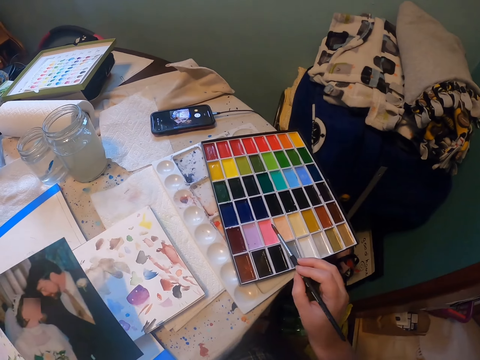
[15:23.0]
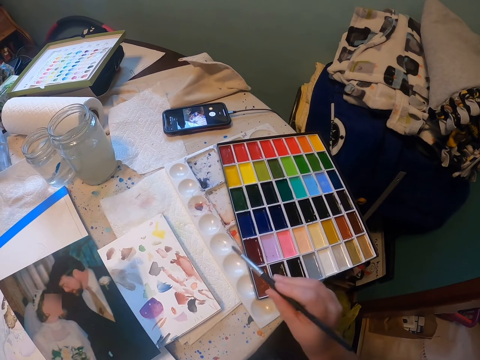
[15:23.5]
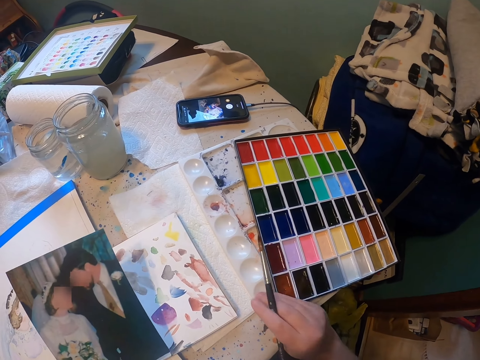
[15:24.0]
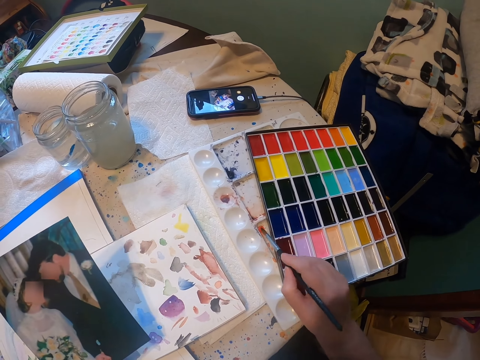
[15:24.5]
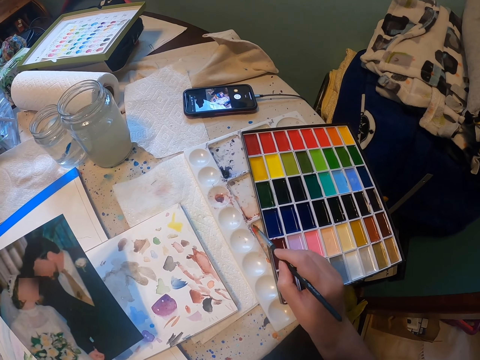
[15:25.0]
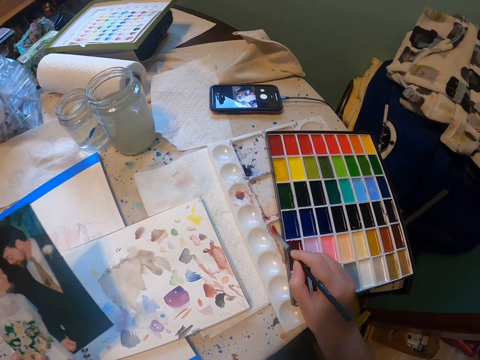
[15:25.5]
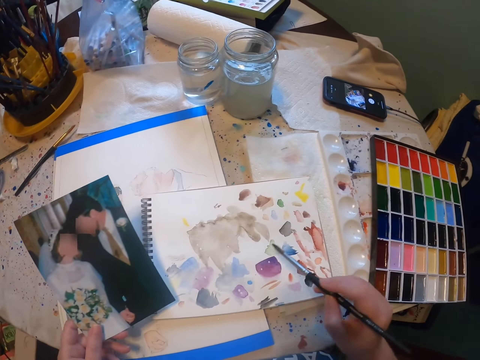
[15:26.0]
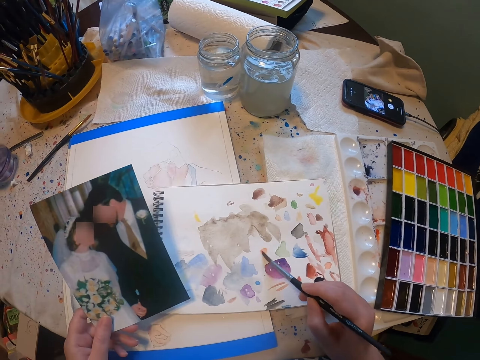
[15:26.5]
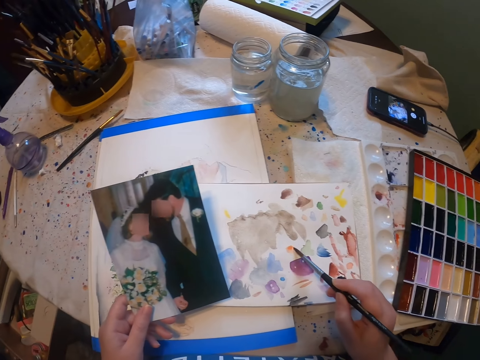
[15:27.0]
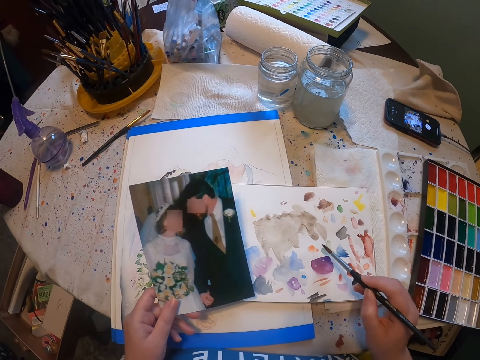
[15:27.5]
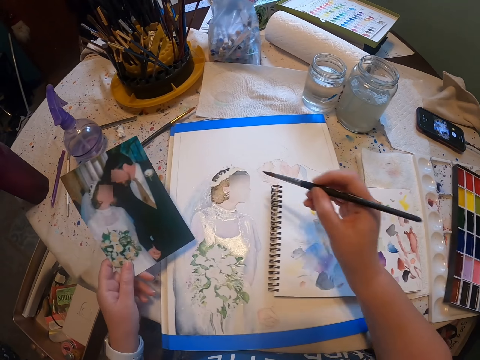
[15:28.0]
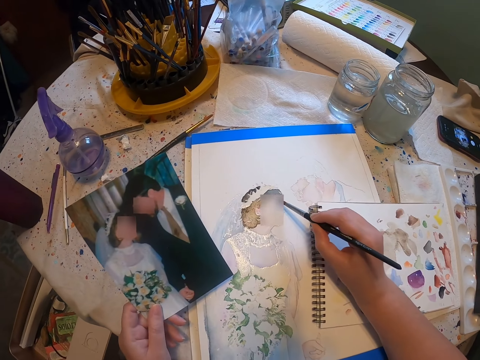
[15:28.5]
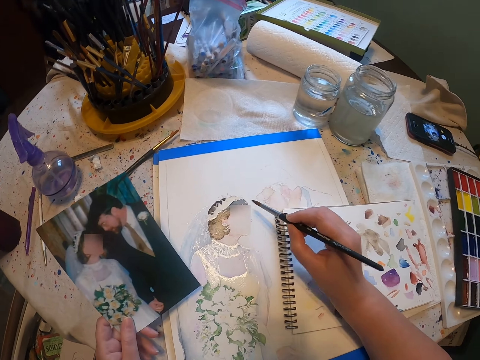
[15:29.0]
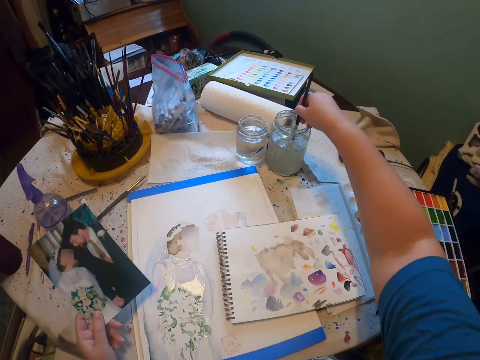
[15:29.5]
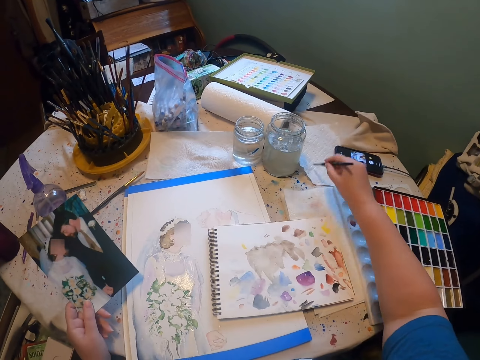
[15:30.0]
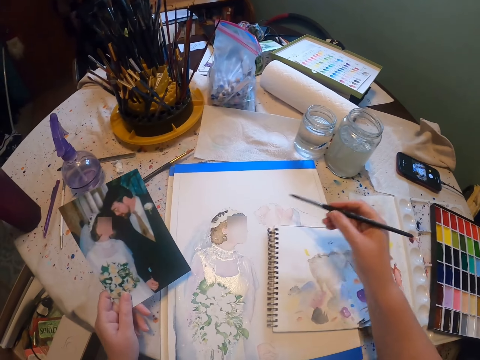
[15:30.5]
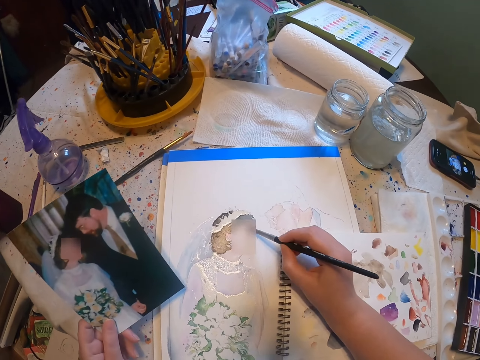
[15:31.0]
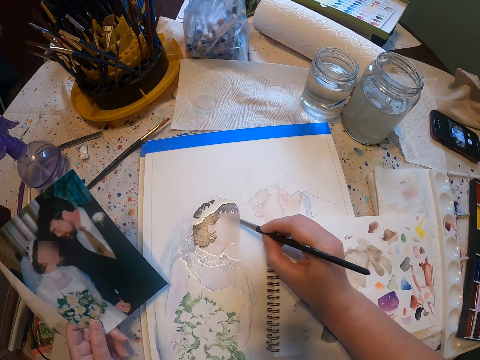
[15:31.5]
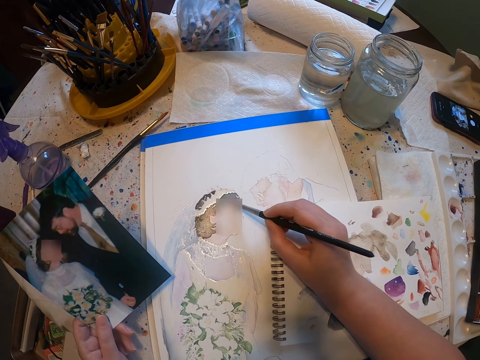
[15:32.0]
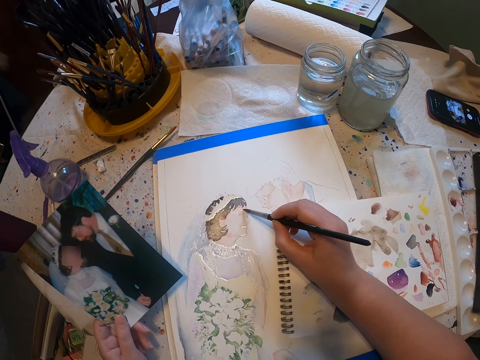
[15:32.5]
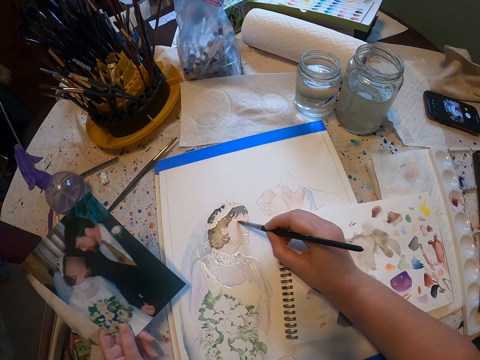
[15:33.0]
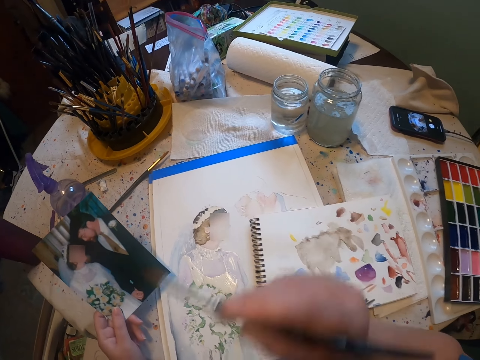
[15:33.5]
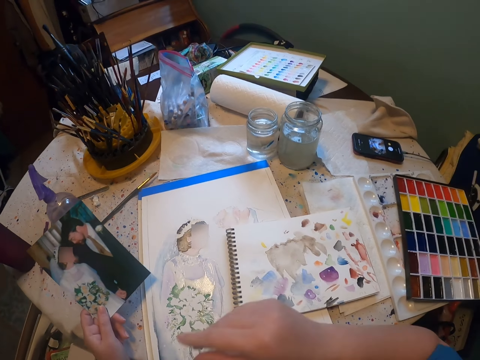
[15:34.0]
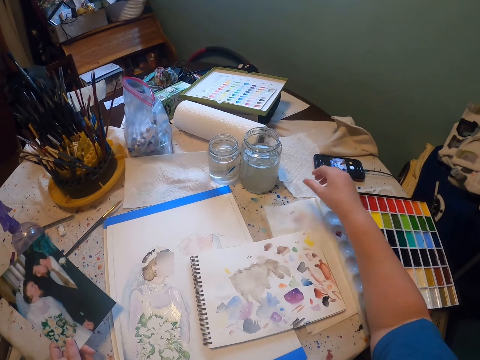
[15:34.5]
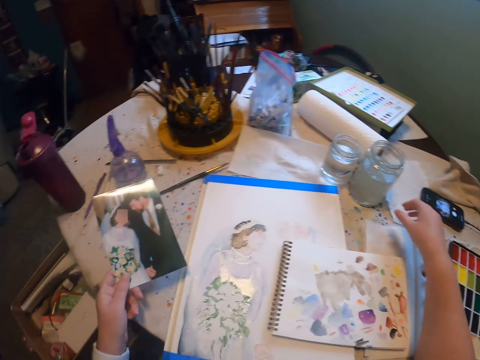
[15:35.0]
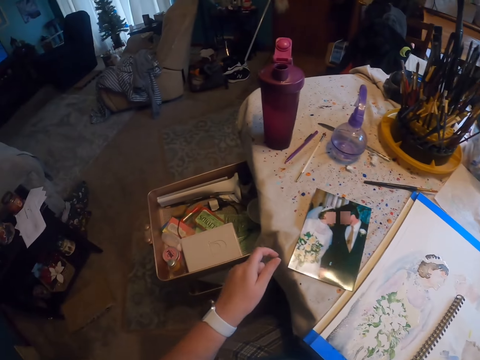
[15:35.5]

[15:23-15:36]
The camera wearer looks at the picture. They add paint on the paint brush. They paint on a book. They paint on the paint paper. They dip the paint brush in a water color. They reduce the paint from the paint brush. They paint the sketch with the brush.

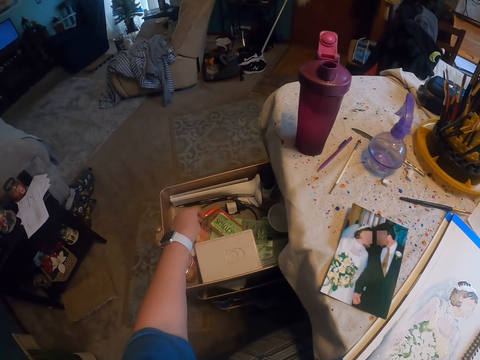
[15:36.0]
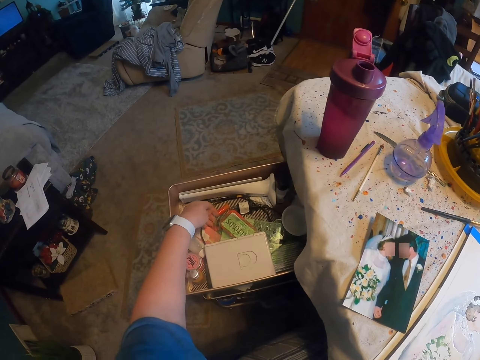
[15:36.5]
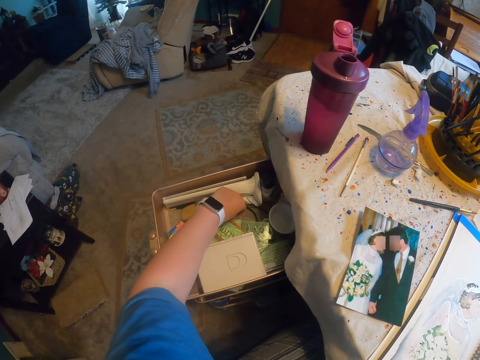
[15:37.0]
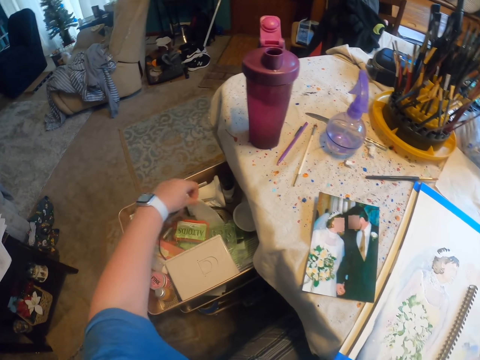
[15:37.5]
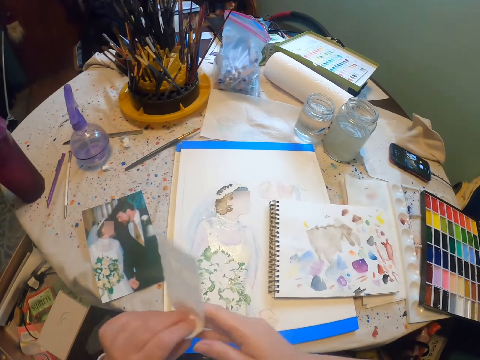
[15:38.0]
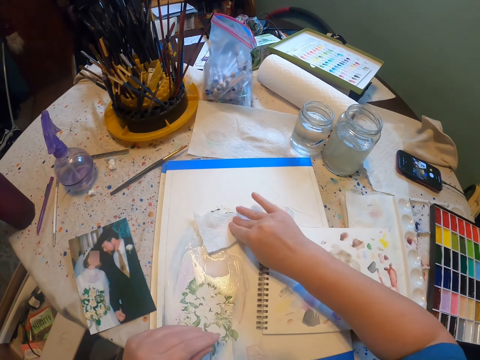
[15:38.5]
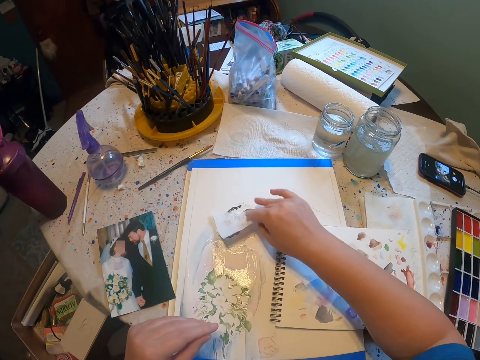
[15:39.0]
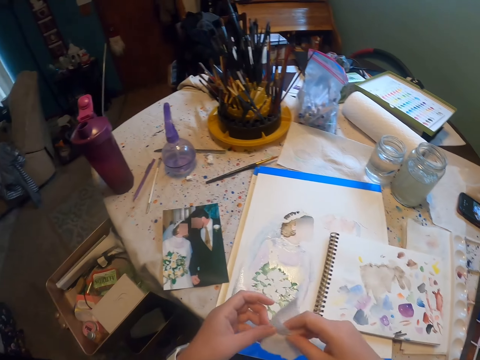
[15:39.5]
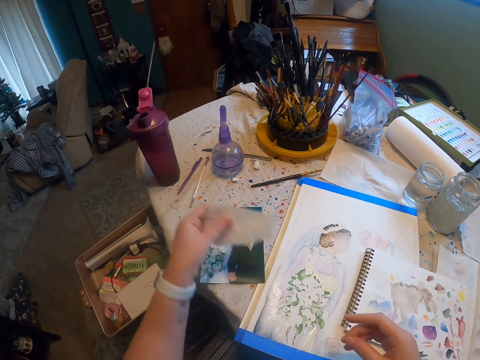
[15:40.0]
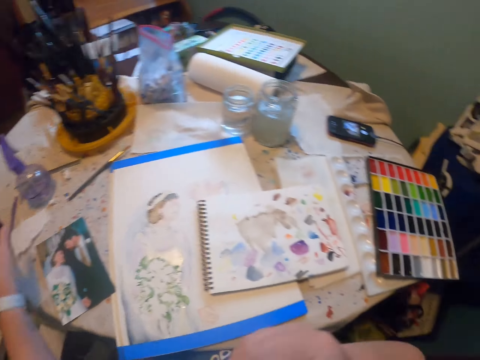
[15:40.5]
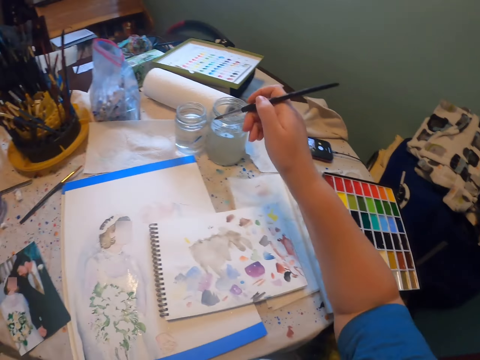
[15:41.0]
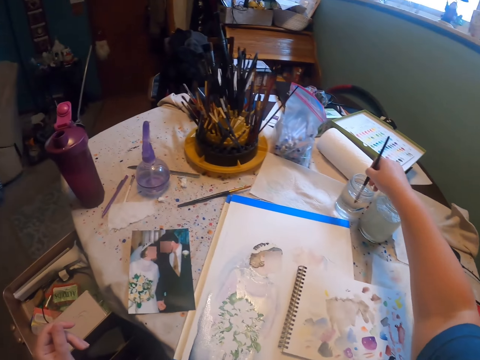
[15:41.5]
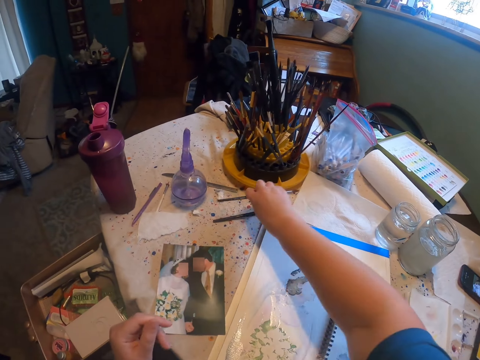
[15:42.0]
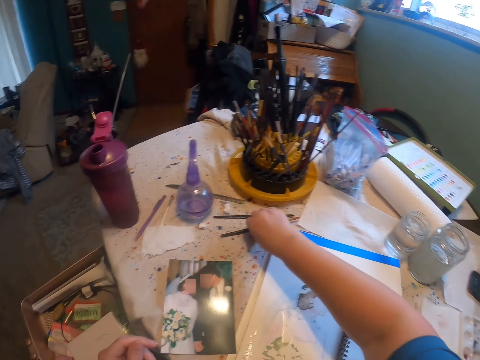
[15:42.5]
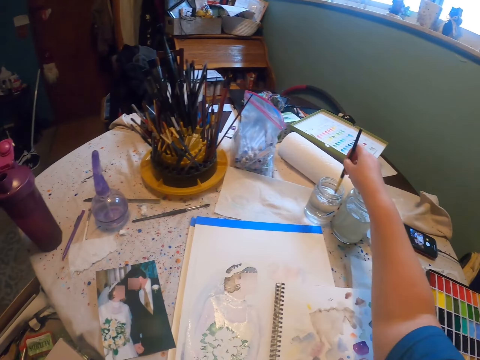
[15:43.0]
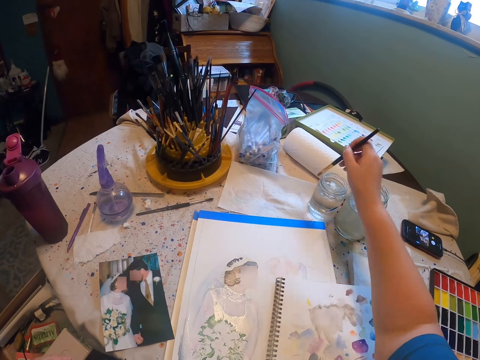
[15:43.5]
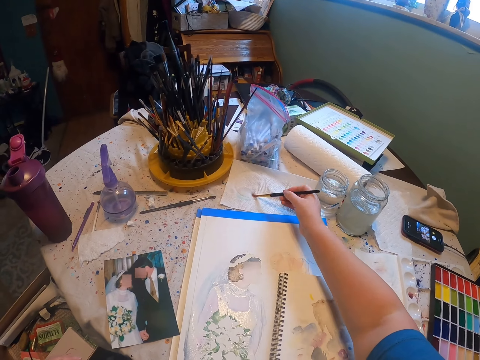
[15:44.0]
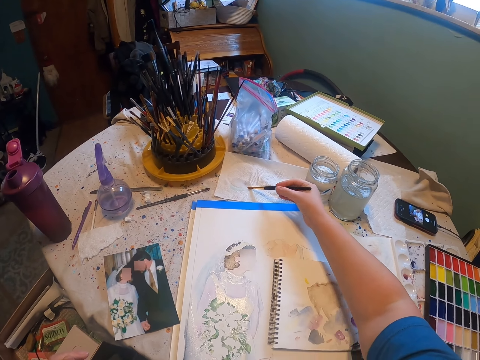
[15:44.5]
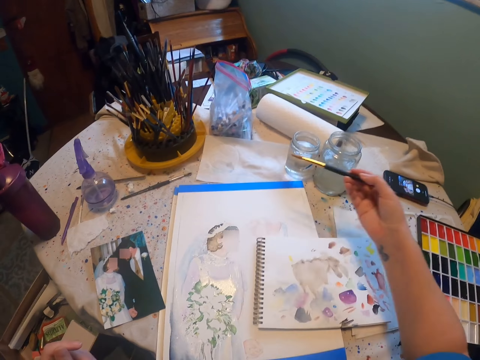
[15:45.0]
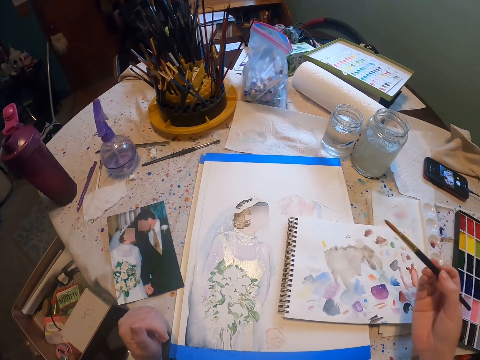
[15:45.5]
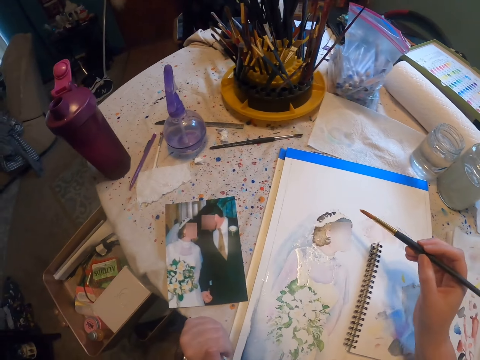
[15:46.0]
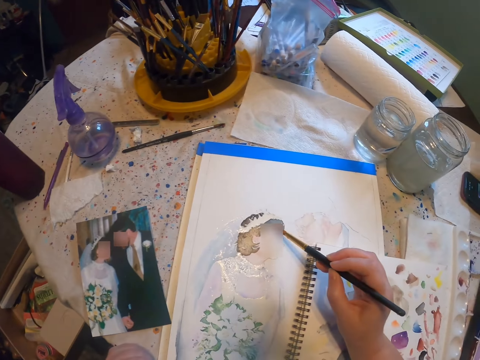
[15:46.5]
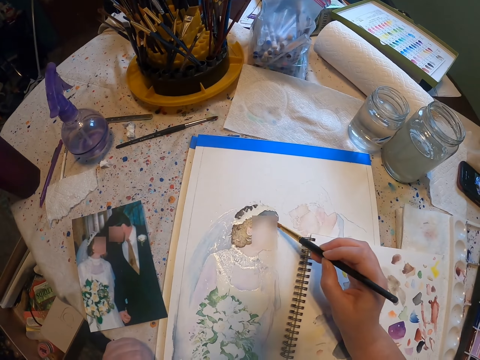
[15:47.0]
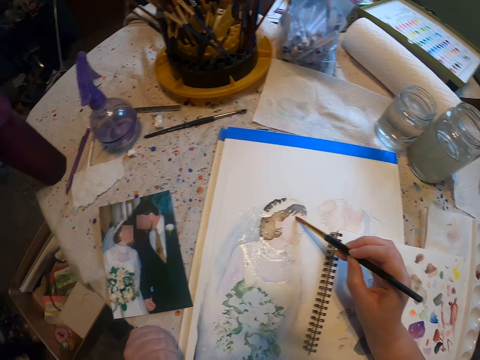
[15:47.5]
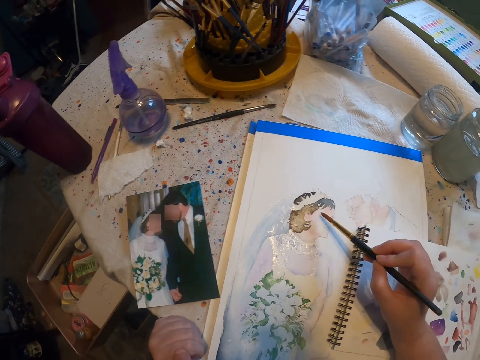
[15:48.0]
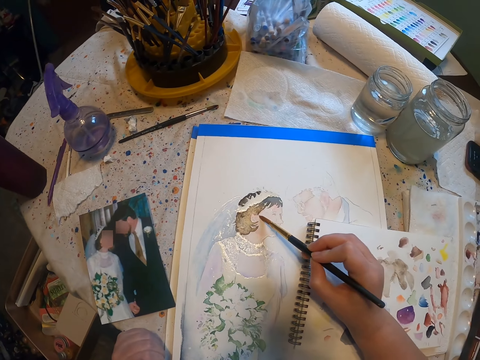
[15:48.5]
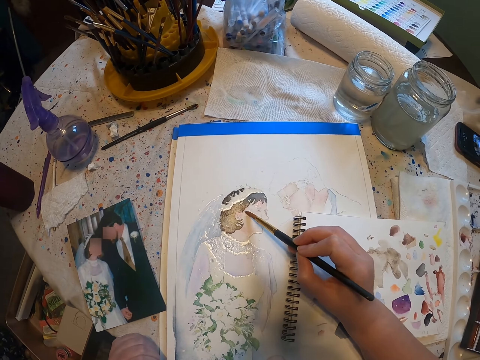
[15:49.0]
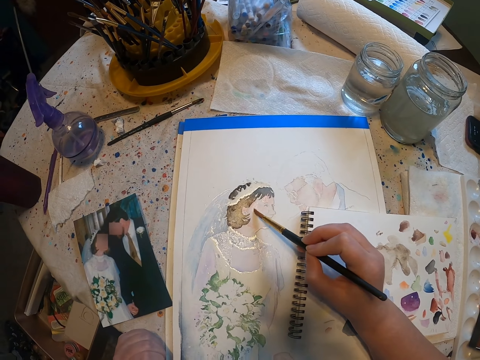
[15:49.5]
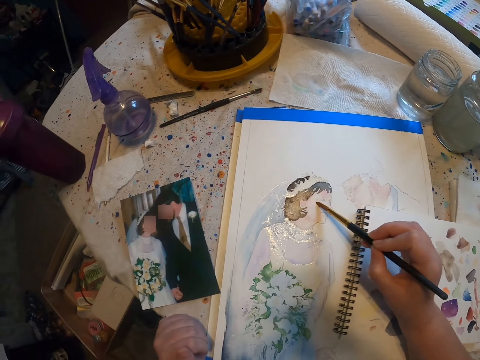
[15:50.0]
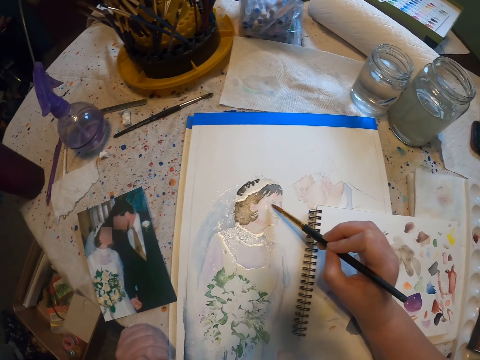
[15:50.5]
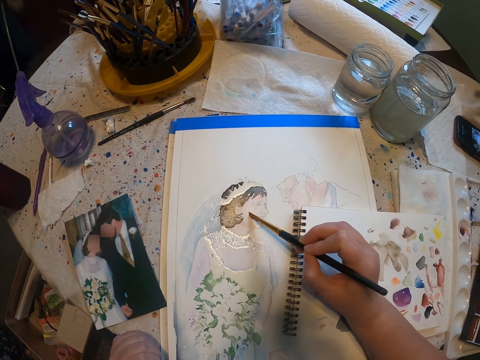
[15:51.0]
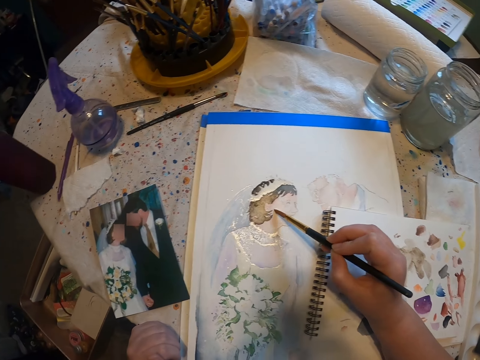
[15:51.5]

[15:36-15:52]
The camera wearer picks a paper from the carton. They reduce the paint from a paint brush. They wipe the sketch with a tissue. They place the paper on a table. They dip the paint brush in a water color. They place the paint brush on the table. They pick a paint brush from the table. They dip the paint brush in the water color. They reduce the paint from the paint brush. They paint the sketch with the paint brush.
